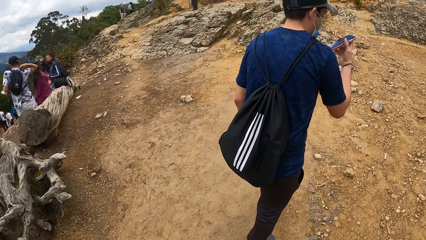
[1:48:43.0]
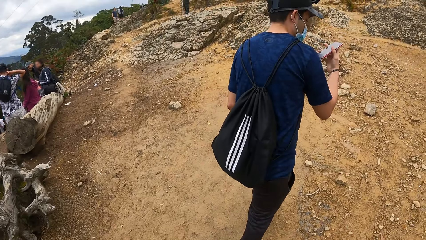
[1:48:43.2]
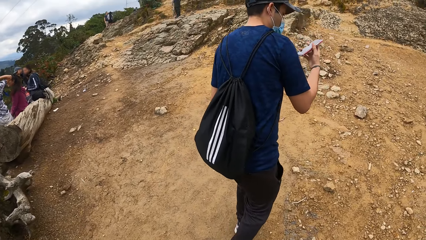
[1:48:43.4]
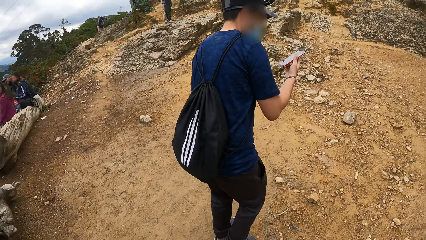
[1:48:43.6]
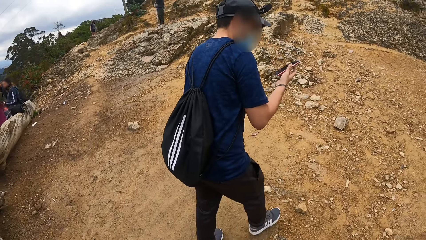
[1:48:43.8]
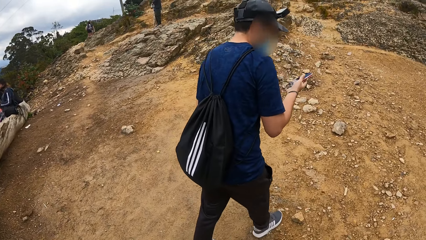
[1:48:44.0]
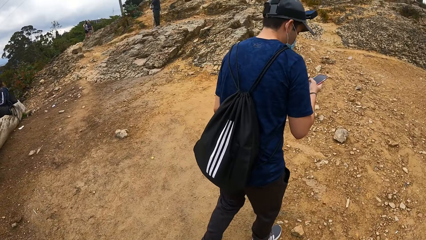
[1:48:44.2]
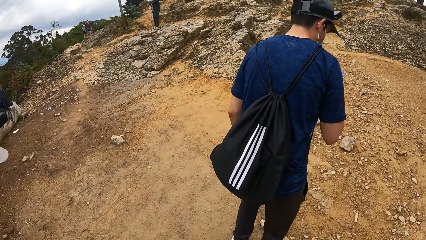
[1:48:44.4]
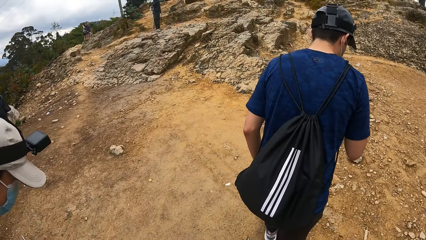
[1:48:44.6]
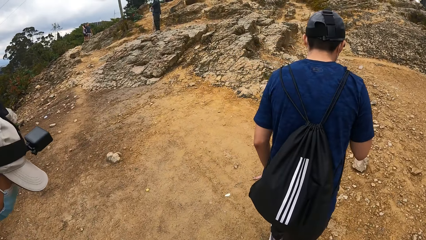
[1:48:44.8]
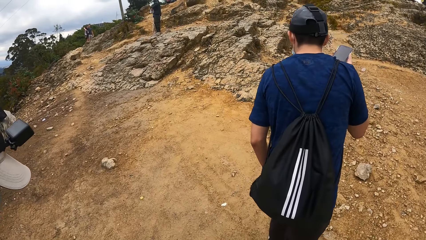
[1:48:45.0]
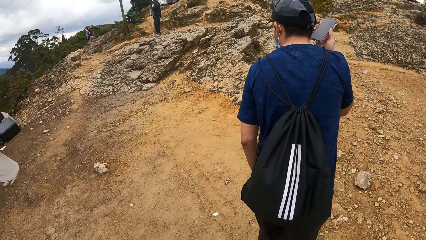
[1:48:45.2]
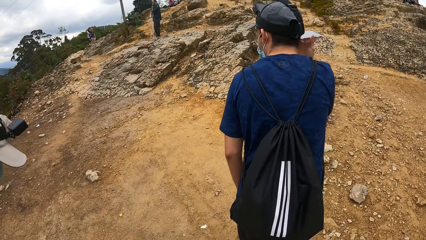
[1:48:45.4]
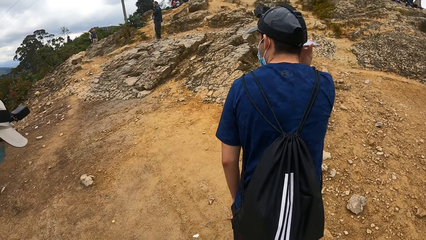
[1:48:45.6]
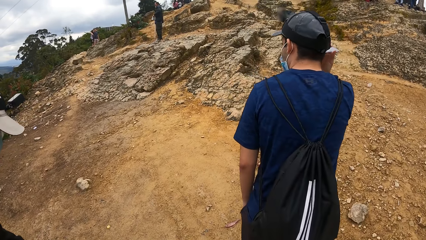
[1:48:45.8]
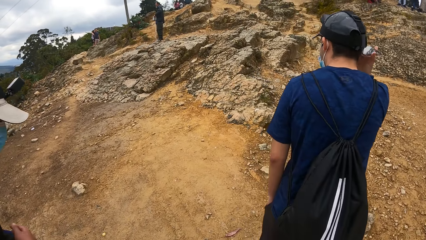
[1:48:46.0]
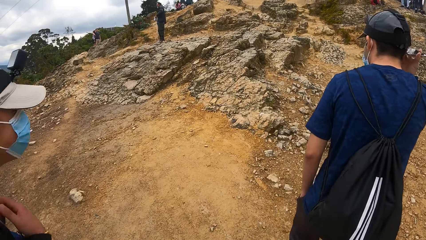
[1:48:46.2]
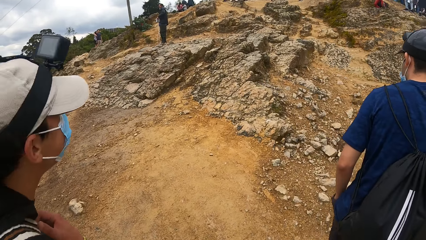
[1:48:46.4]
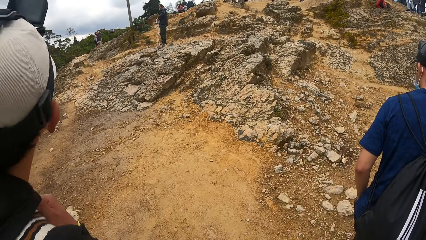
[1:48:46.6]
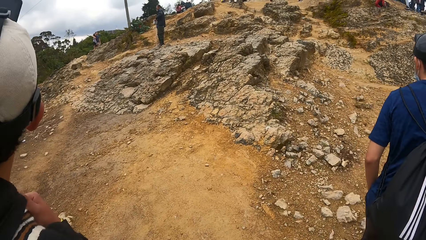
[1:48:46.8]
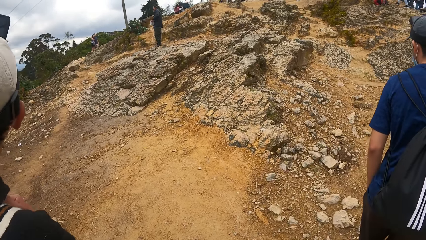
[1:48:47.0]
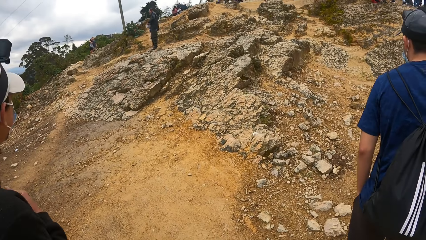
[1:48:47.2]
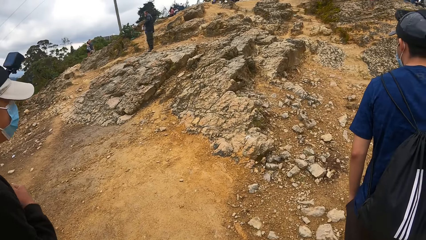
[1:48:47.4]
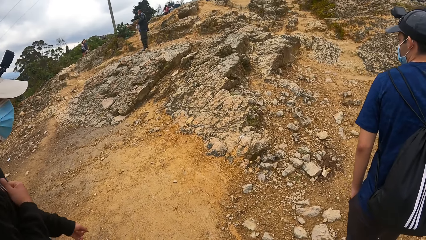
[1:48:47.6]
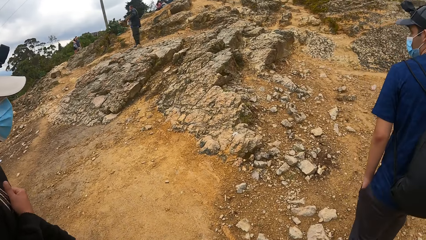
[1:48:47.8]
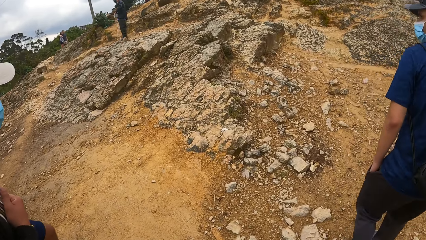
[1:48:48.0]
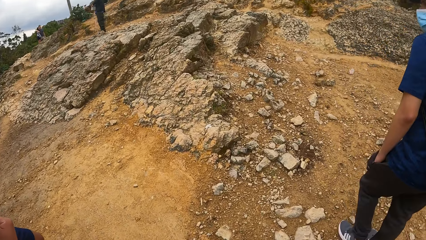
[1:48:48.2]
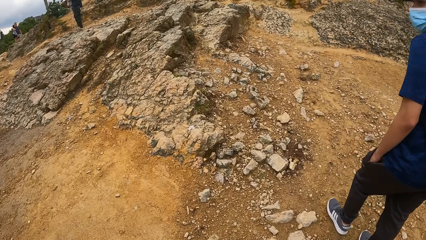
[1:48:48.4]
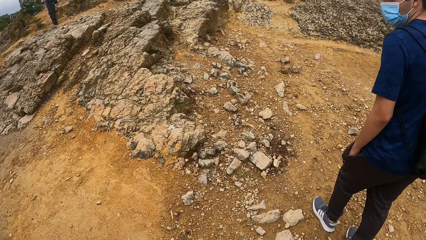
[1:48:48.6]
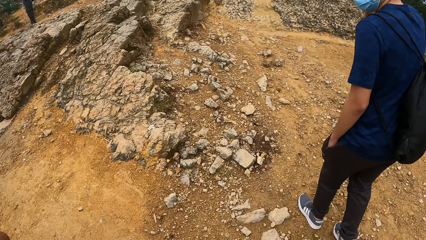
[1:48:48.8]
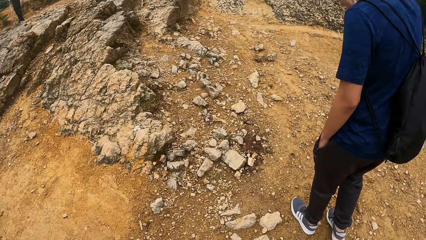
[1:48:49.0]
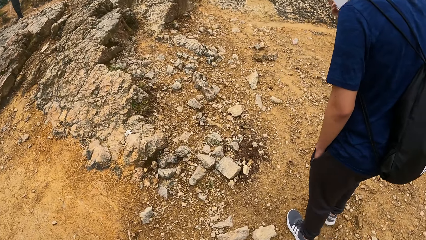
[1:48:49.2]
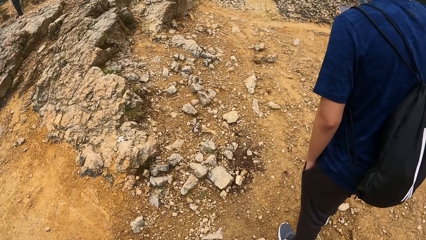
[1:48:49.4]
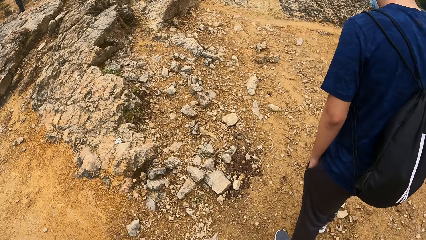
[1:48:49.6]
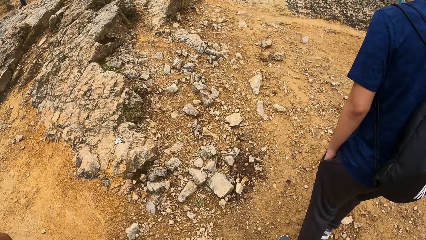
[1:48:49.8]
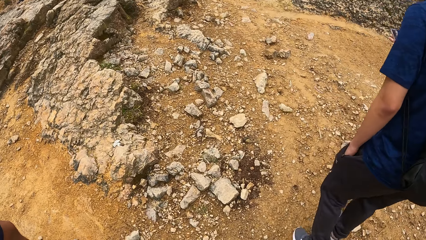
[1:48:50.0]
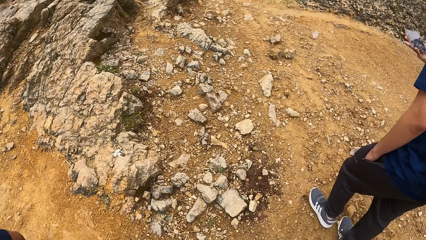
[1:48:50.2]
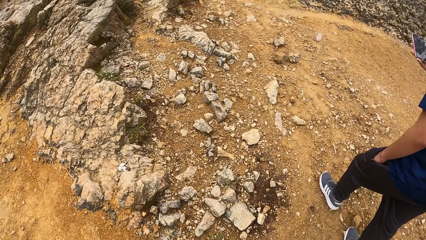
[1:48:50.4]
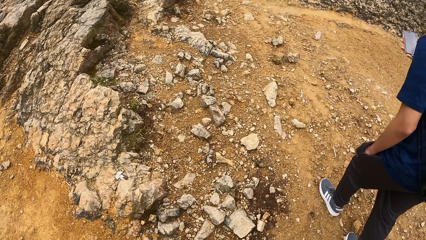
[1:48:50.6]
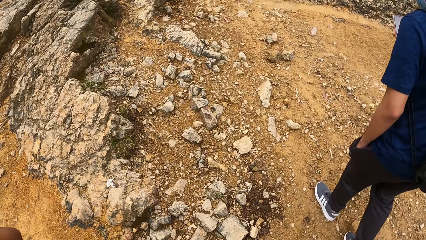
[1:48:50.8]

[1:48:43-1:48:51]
The man walks up the hill.

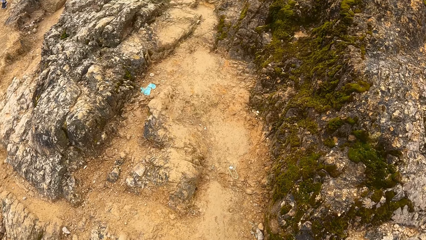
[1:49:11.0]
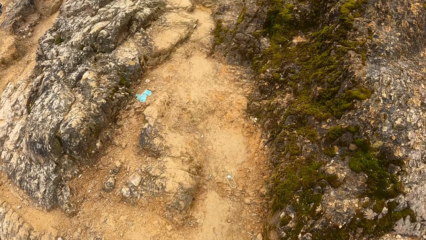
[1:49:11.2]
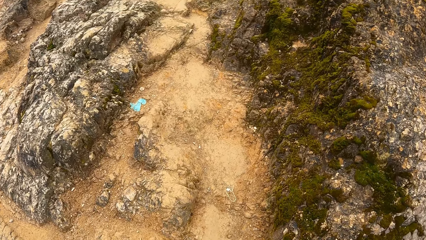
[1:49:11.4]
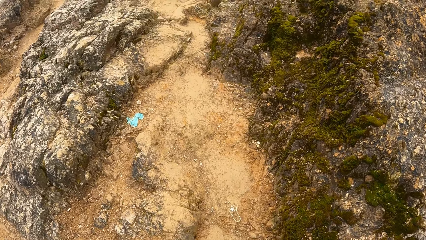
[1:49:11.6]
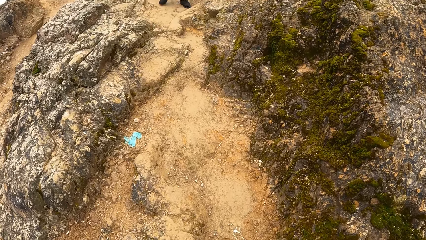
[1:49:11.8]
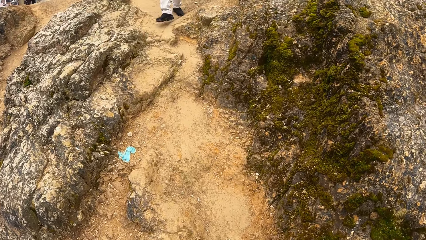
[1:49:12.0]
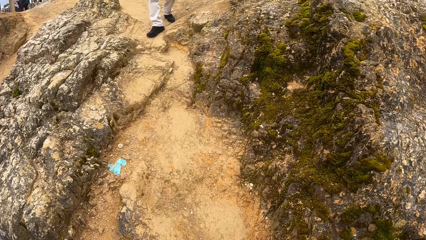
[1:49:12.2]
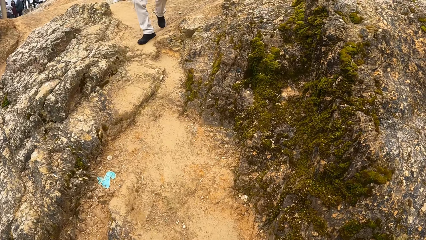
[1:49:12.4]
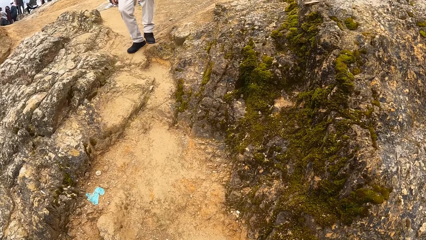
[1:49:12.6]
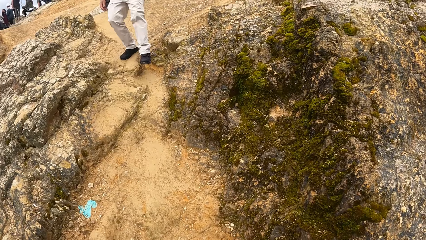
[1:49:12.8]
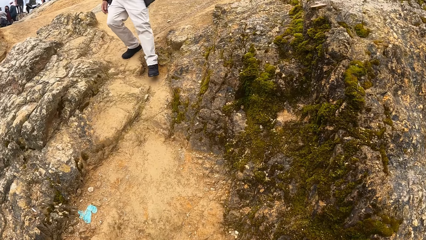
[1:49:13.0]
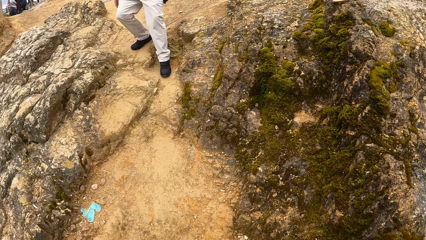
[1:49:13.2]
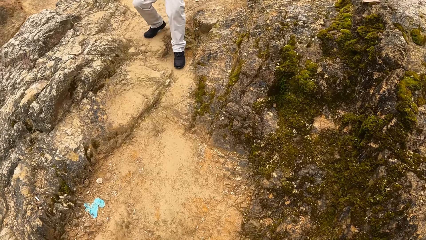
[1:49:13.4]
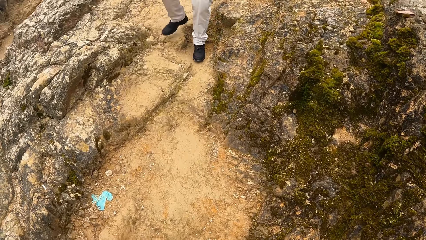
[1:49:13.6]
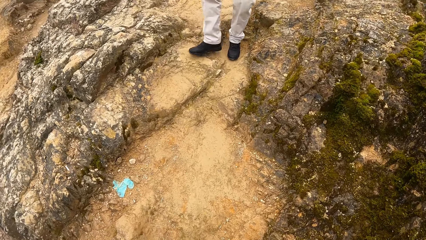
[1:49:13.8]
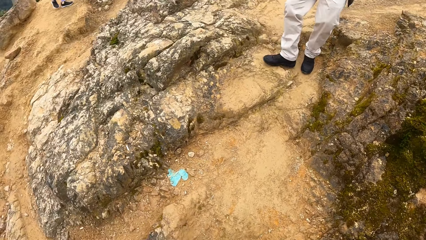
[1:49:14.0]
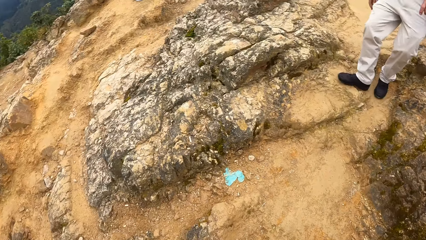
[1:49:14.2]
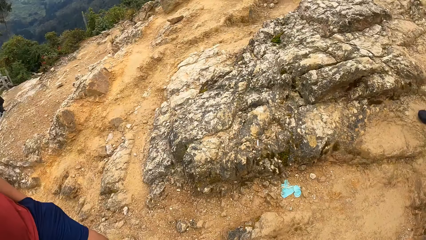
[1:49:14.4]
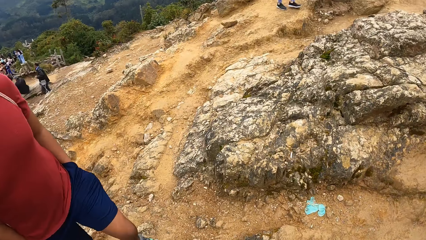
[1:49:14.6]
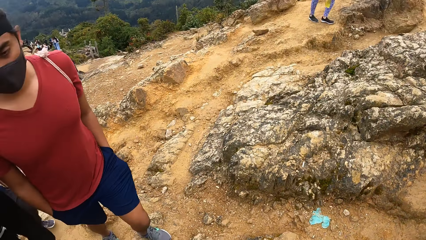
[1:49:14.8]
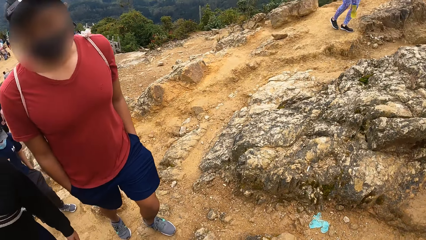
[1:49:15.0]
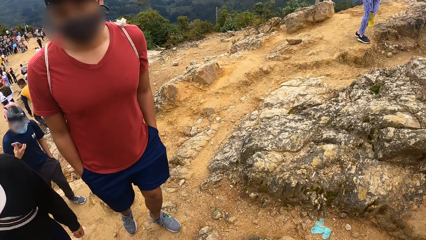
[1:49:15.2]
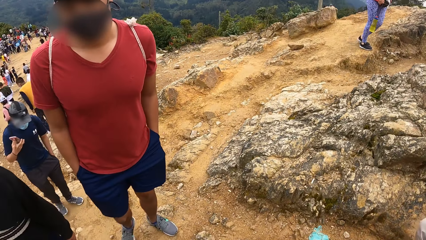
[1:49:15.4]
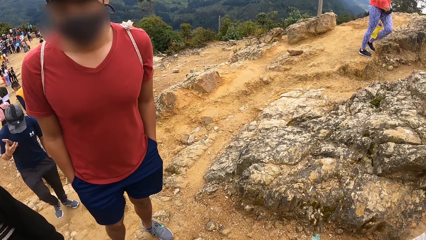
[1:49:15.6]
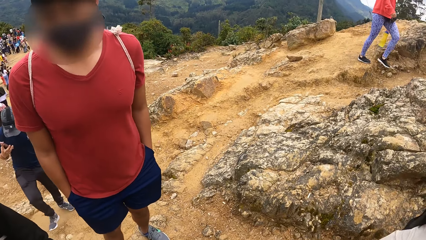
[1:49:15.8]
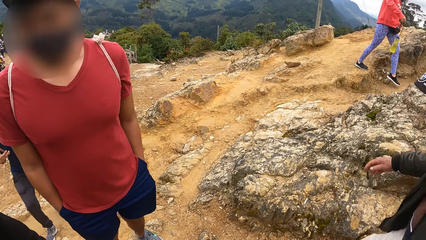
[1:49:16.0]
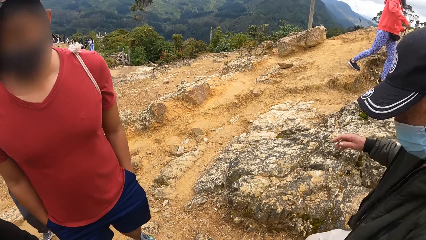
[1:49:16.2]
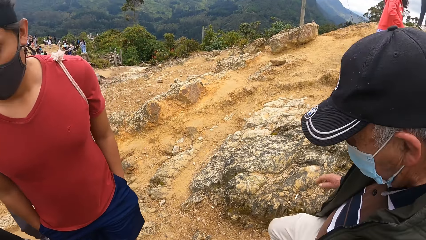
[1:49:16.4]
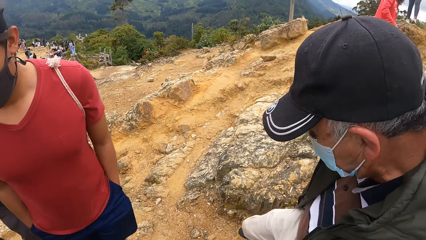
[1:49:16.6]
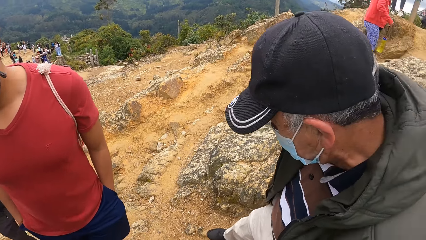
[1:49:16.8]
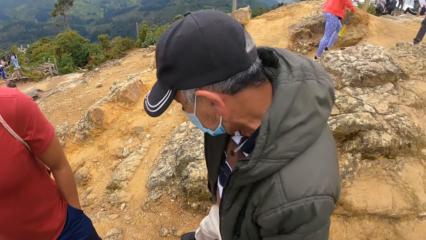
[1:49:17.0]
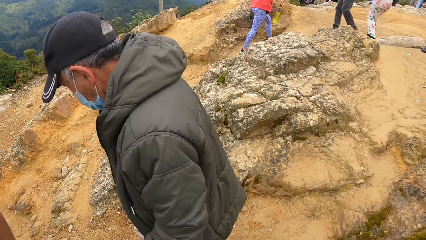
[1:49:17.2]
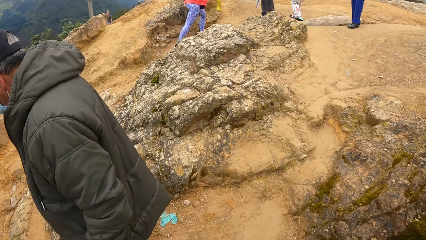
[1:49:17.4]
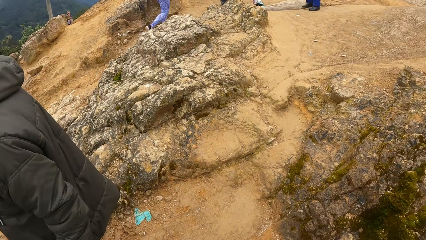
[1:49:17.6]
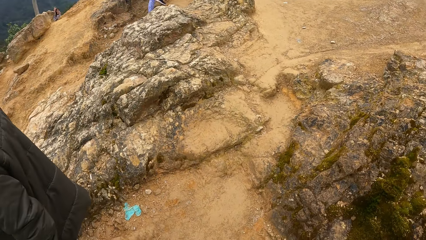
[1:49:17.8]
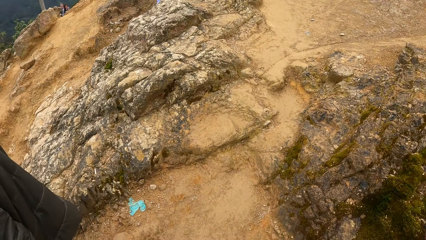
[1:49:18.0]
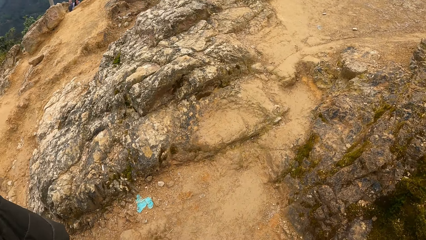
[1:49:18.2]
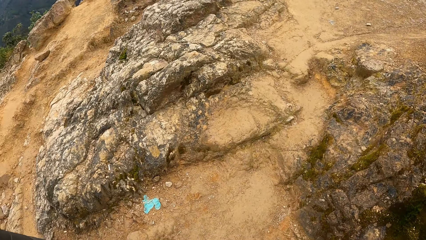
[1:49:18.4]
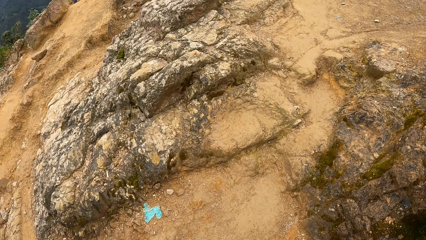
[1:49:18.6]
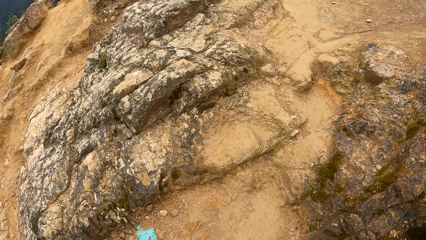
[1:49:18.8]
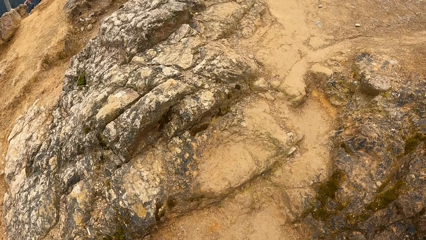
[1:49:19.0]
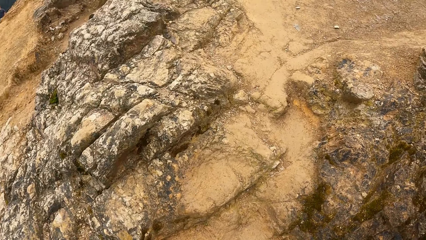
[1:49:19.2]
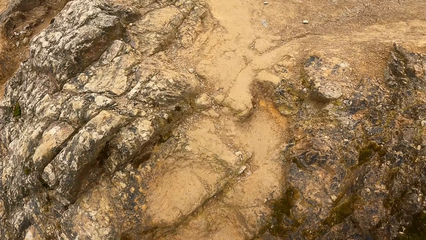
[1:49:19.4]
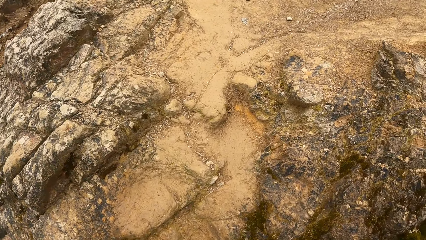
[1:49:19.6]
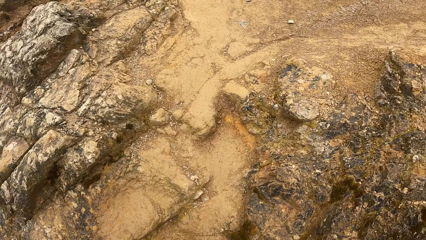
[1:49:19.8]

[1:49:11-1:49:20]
The camera wearer looks around. A man walks up the hill. The camera wearer climbs the mountain.
